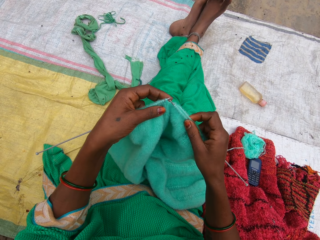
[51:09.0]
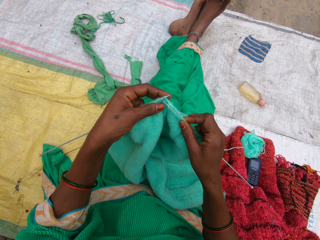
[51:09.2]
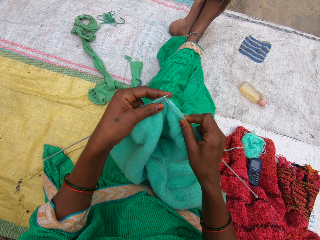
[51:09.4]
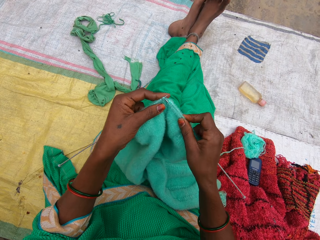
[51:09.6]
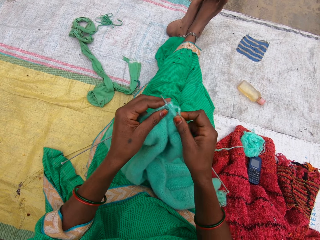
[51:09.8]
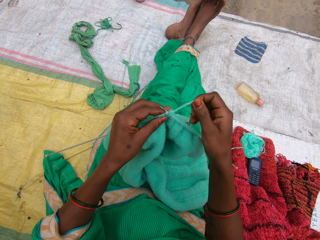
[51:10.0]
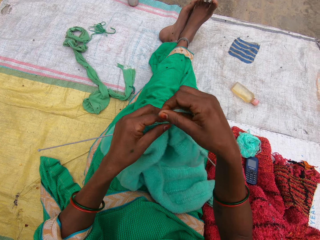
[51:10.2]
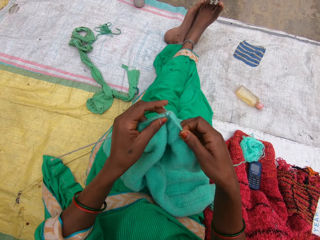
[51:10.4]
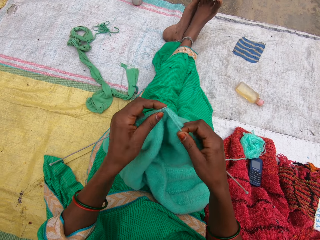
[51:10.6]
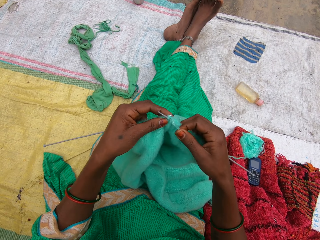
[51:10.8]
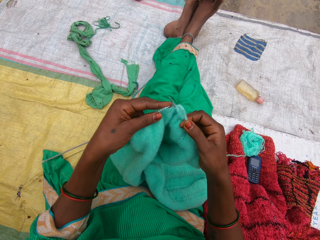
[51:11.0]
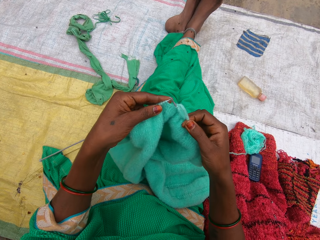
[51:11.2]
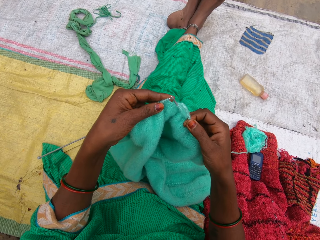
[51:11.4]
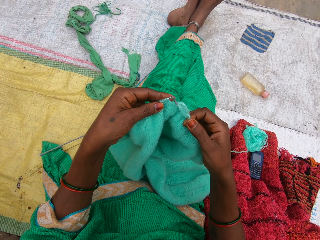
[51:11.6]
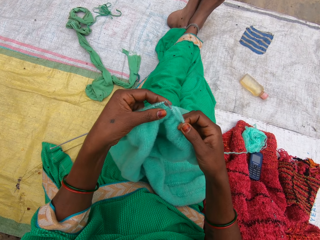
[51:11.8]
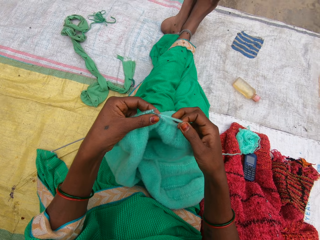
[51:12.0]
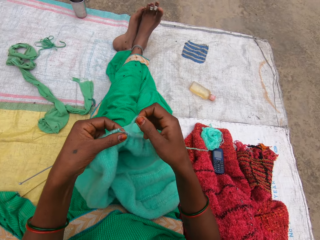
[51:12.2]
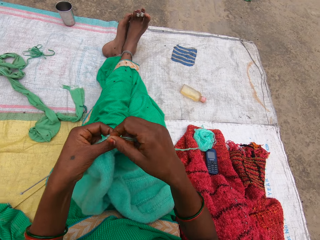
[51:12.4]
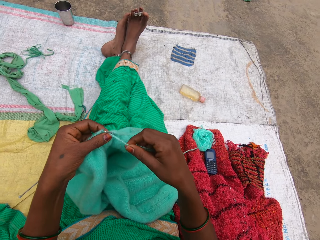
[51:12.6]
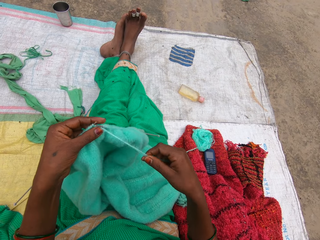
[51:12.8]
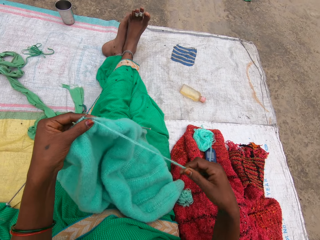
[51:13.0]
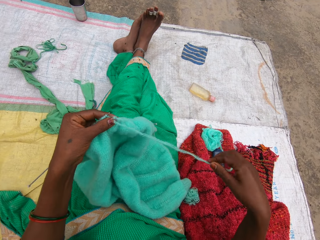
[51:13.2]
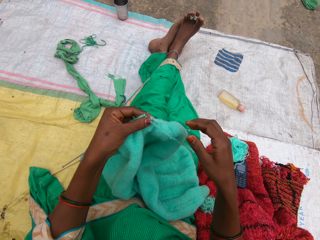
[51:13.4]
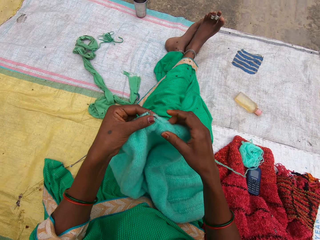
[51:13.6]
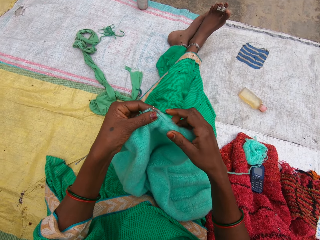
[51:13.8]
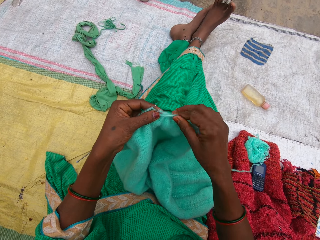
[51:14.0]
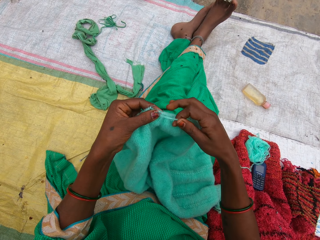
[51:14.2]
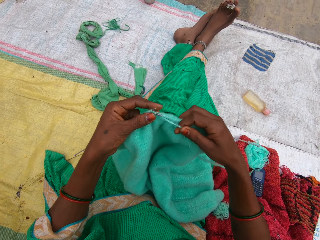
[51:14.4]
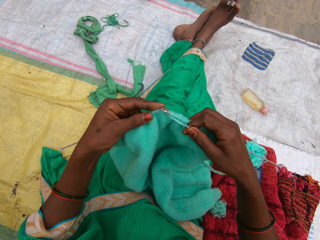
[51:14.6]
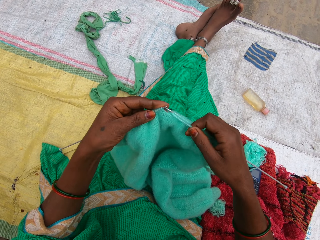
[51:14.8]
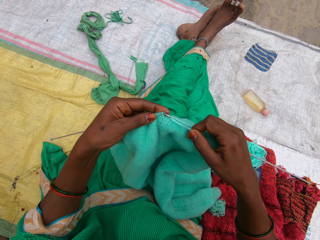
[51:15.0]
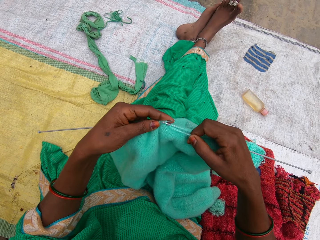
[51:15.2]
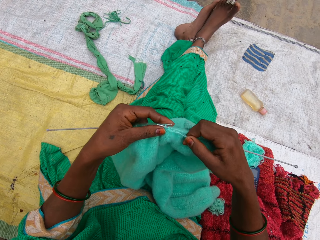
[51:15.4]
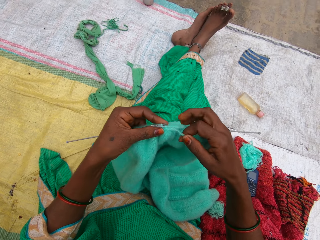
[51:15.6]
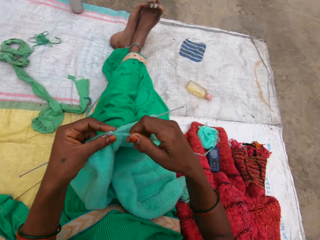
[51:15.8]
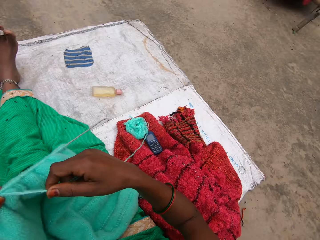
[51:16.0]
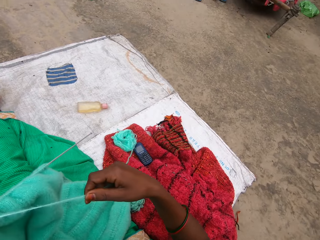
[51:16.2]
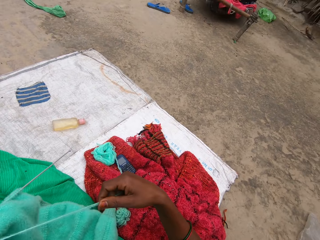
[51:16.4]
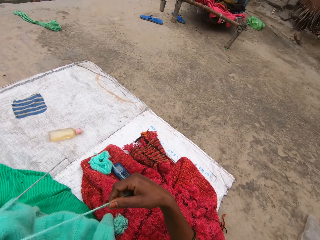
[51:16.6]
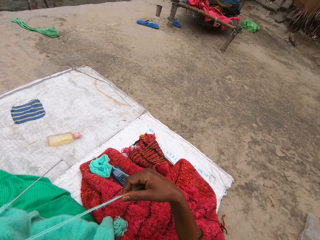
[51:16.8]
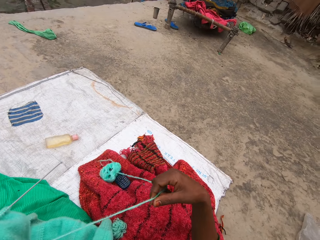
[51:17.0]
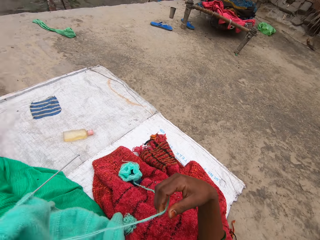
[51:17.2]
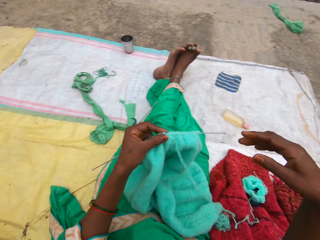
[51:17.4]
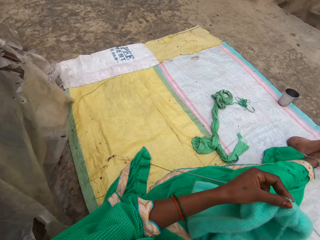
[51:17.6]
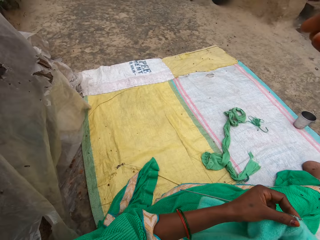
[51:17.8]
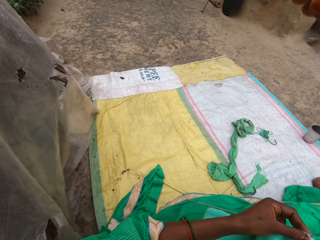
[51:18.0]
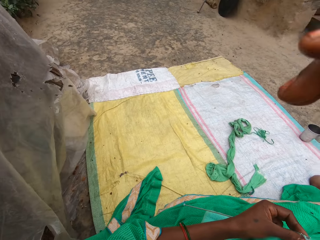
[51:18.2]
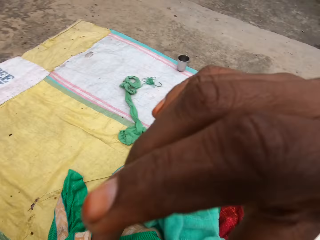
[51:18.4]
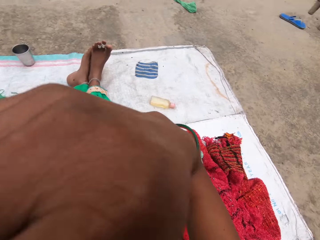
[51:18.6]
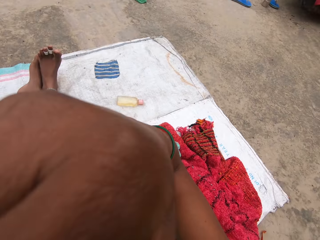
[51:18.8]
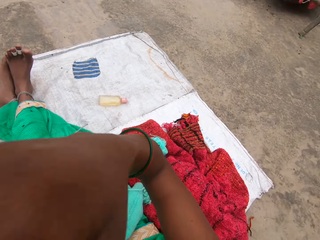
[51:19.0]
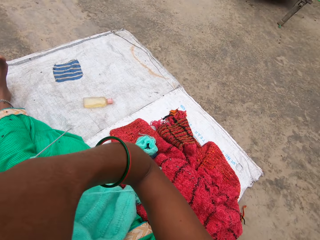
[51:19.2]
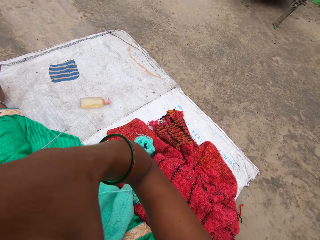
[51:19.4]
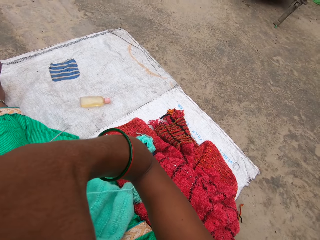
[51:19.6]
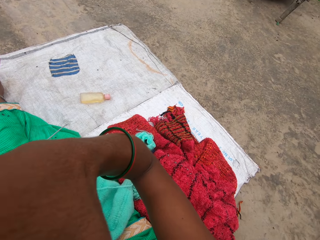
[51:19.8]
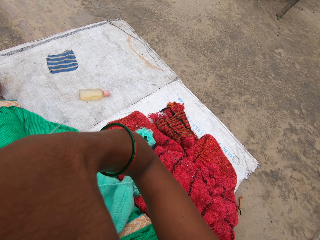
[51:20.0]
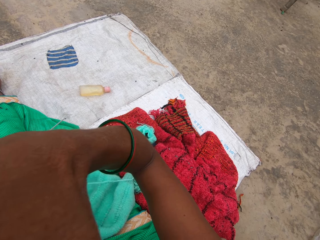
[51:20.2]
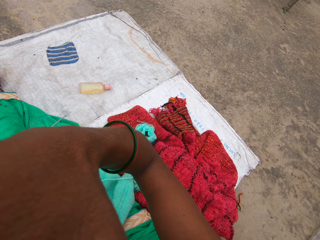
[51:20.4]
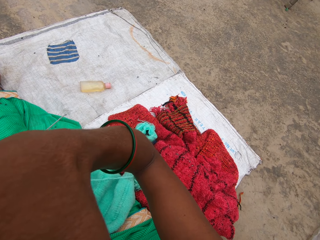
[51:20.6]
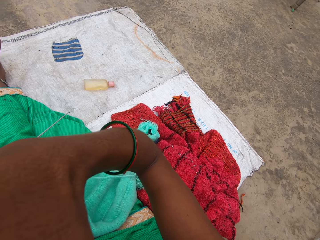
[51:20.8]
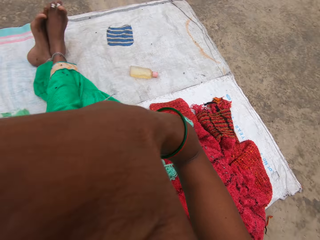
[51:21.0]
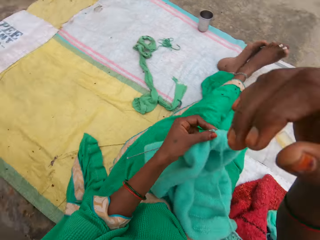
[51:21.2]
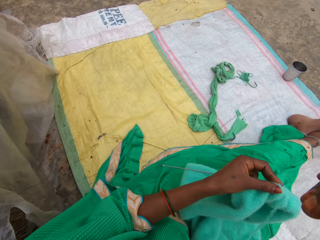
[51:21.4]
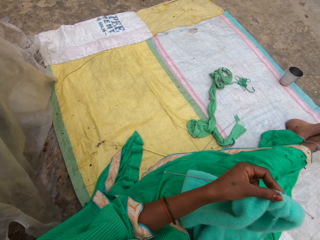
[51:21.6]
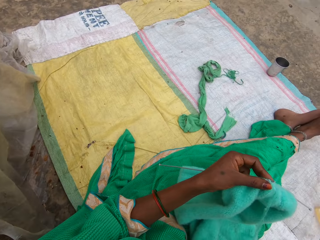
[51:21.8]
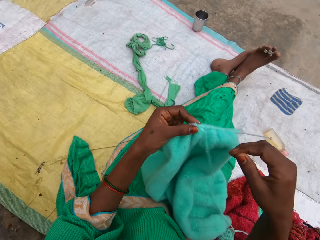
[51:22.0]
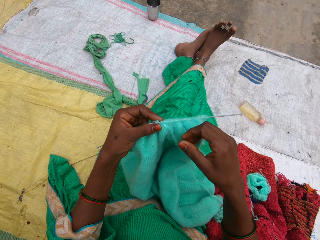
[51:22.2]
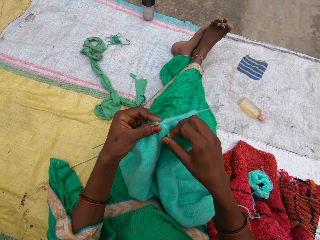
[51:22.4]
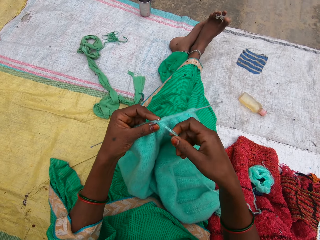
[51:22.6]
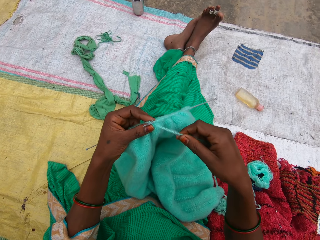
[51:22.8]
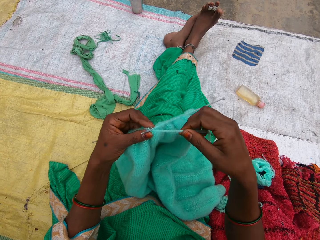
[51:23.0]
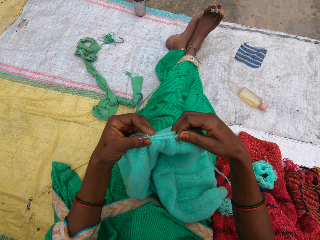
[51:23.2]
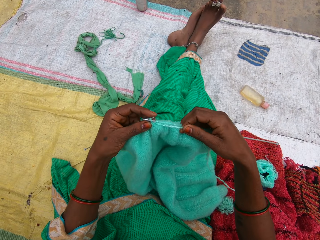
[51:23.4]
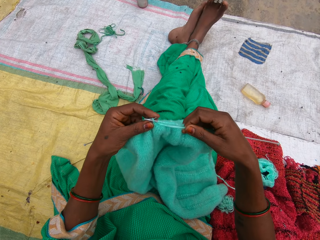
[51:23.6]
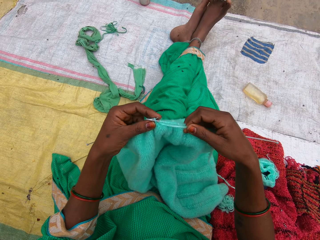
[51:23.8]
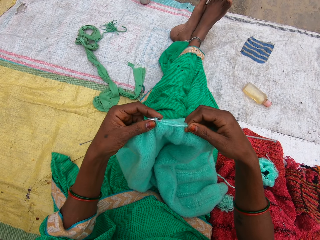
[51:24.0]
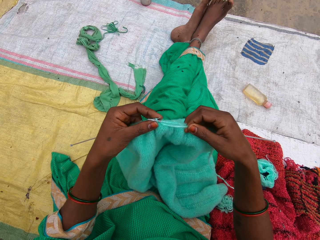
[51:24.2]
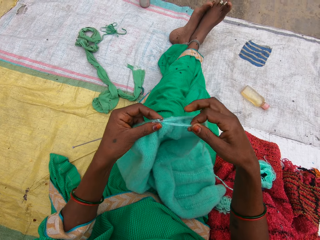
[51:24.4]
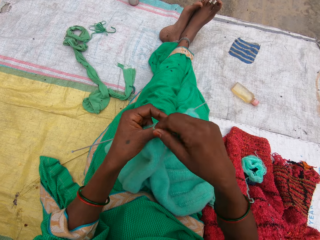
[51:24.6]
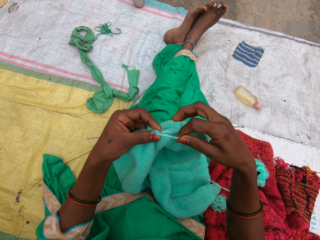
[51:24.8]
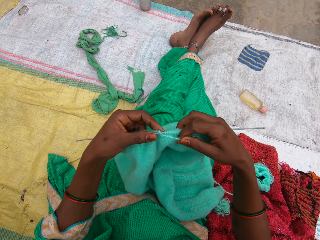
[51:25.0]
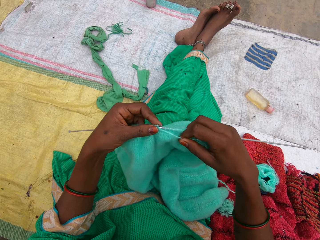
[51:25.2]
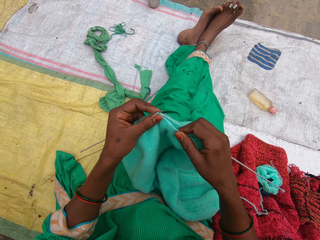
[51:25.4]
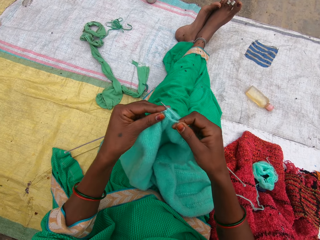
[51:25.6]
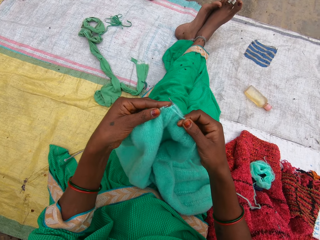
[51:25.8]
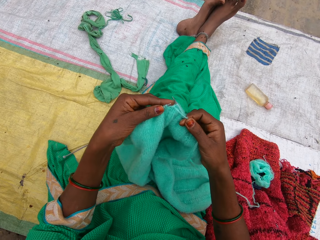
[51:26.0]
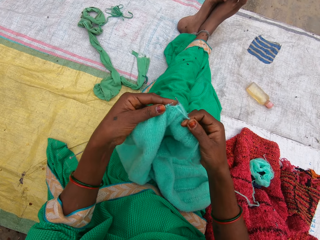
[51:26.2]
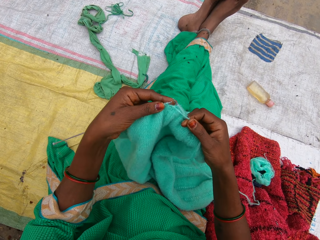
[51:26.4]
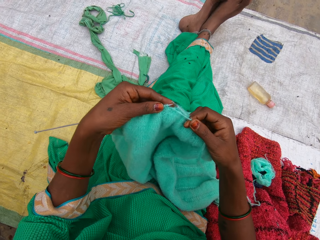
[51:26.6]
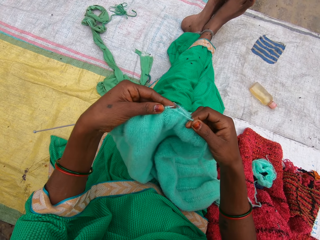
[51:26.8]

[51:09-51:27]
The camera wearer knits a garment. She pulls the yarn. She knits a garment. She interacts with a girl. She pulls the yarn thread and looks around the compound. She touches her nose. She knits yarn with the knitting needles. She holds the yarn.

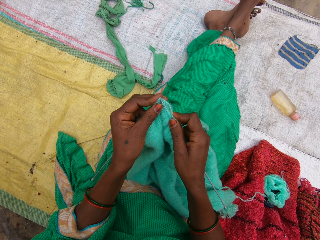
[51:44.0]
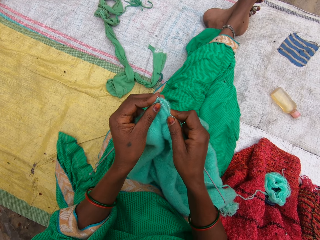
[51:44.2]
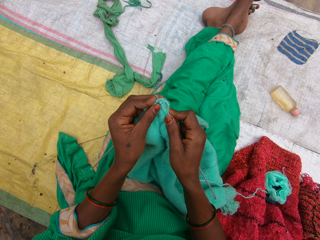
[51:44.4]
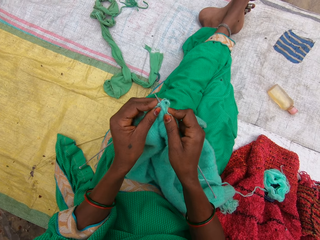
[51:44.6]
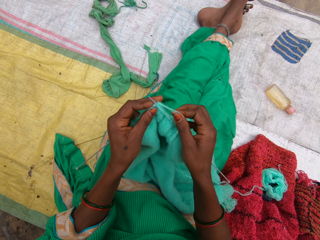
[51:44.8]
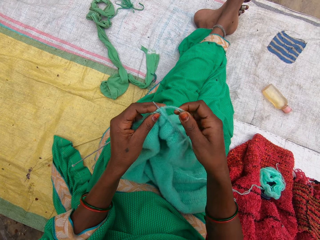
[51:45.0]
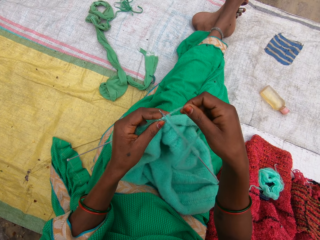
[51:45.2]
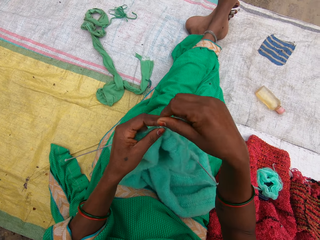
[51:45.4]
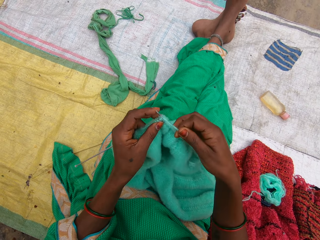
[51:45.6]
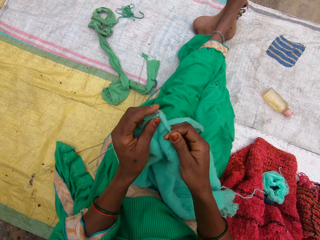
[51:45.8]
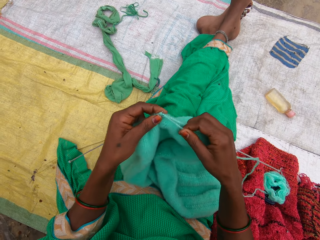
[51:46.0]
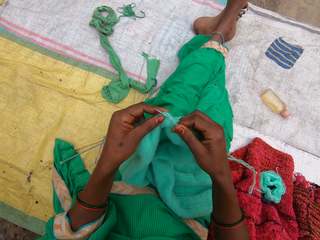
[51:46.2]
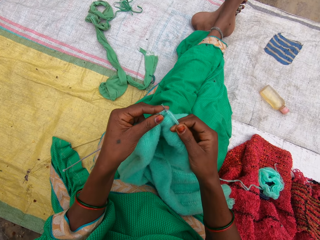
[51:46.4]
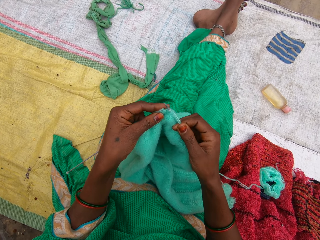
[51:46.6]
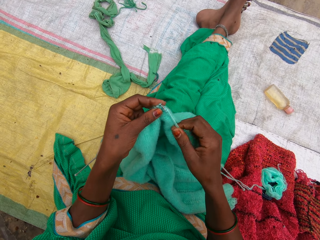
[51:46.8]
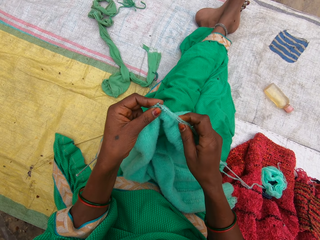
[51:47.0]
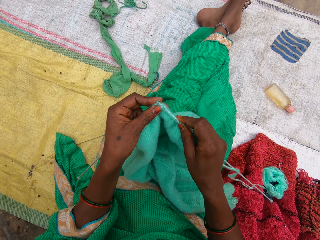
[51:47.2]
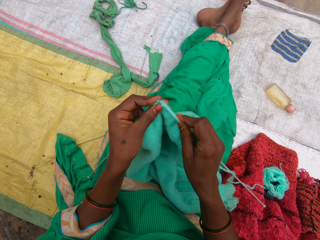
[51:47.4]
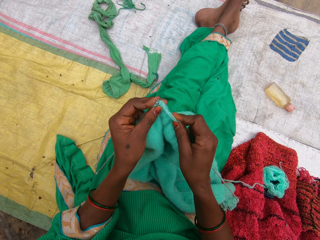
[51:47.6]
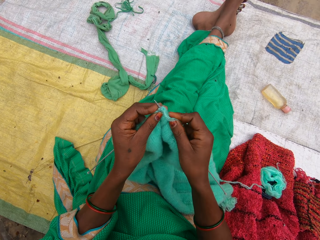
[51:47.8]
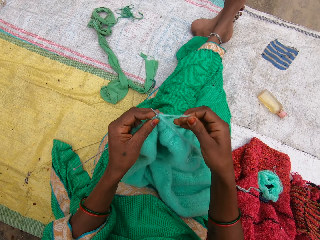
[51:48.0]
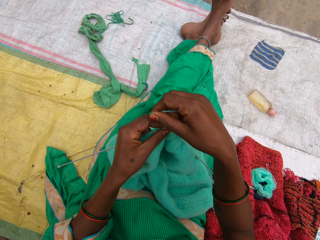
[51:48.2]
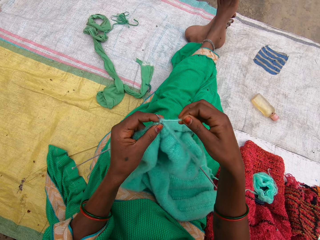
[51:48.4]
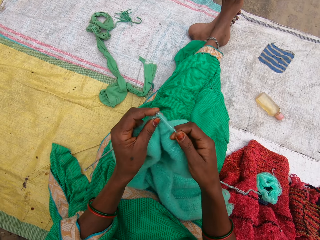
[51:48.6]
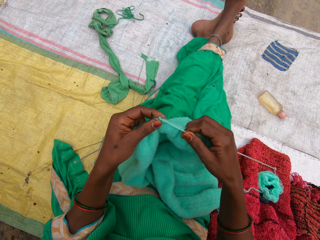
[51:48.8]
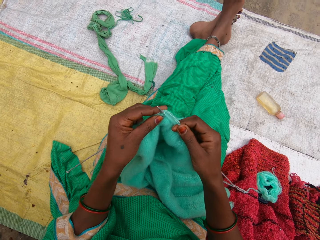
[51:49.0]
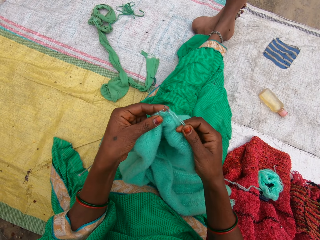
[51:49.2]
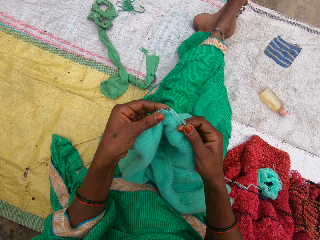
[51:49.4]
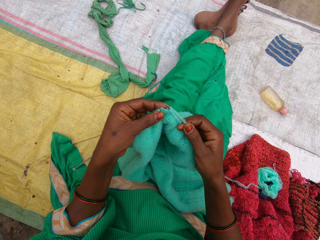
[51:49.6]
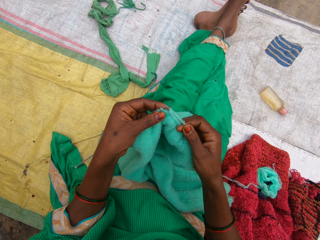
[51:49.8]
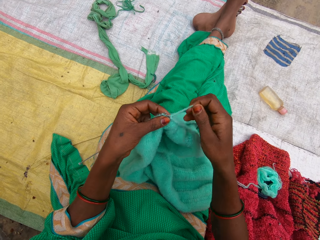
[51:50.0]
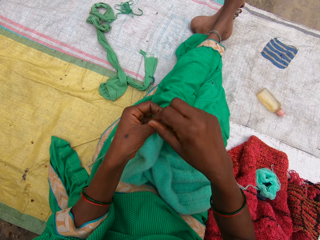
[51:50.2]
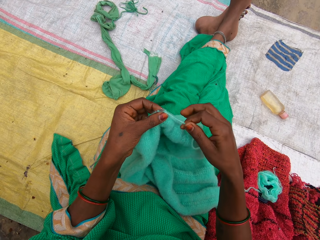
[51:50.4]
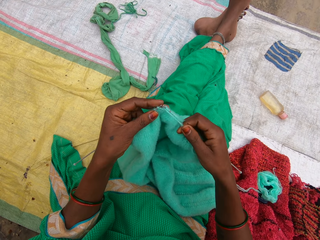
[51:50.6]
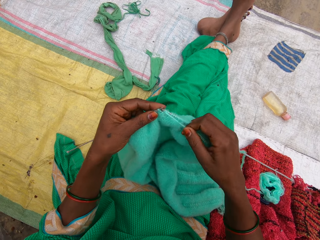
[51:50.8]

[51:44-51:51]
The camera wearer knits yarn with the knitting needles.
